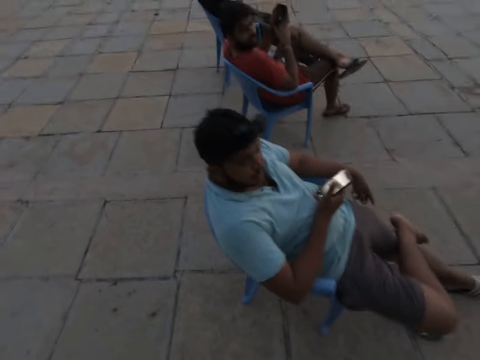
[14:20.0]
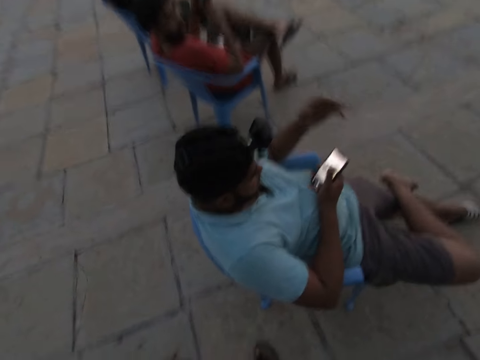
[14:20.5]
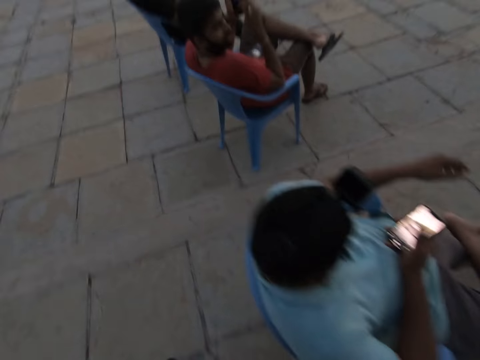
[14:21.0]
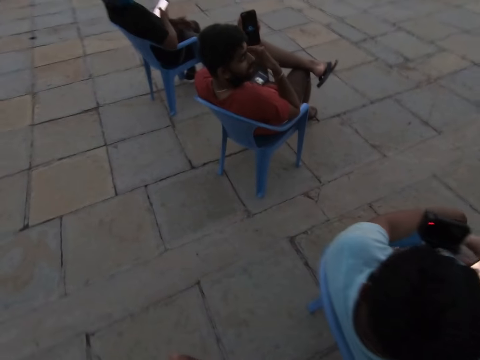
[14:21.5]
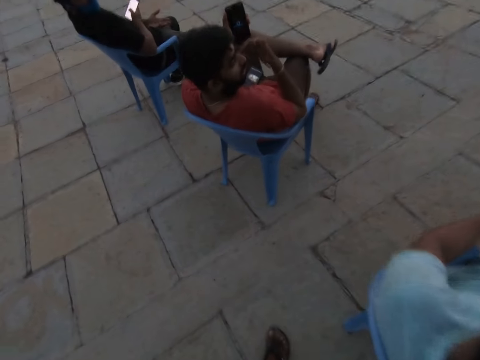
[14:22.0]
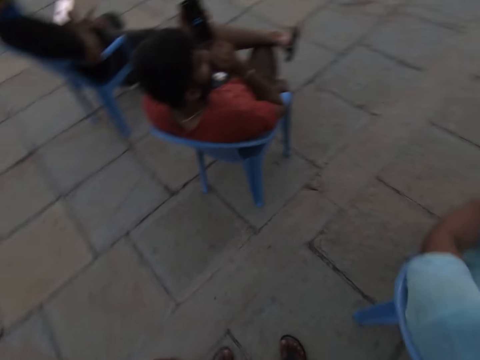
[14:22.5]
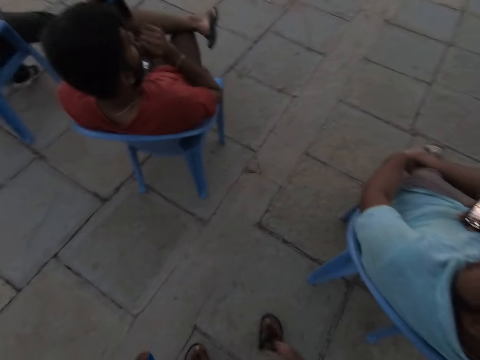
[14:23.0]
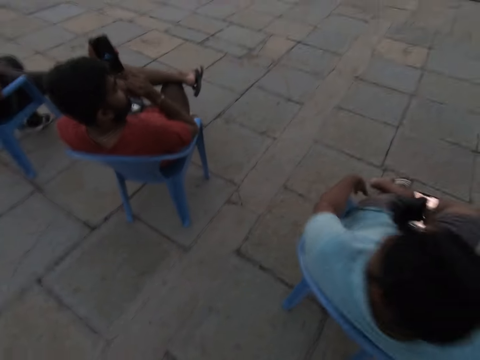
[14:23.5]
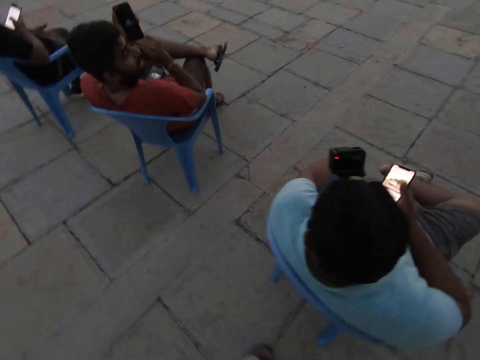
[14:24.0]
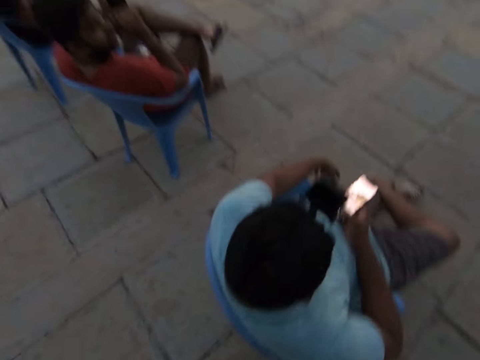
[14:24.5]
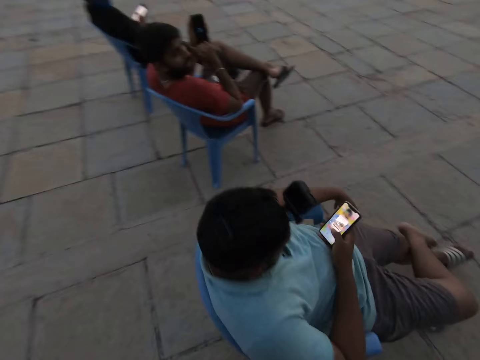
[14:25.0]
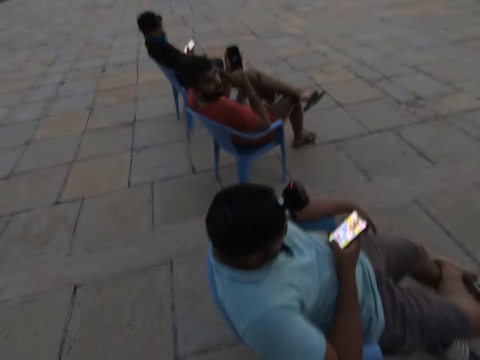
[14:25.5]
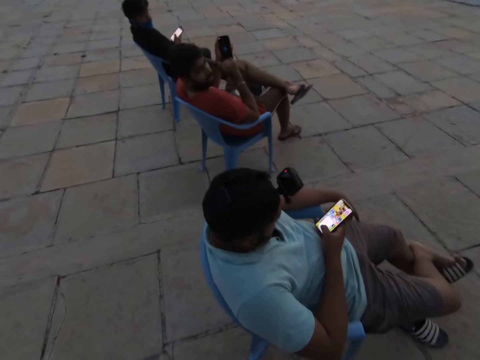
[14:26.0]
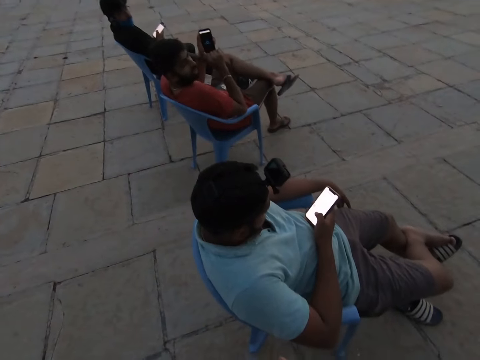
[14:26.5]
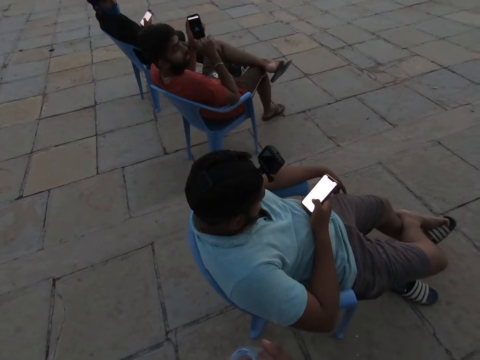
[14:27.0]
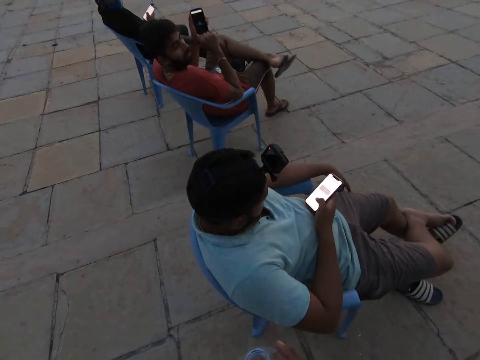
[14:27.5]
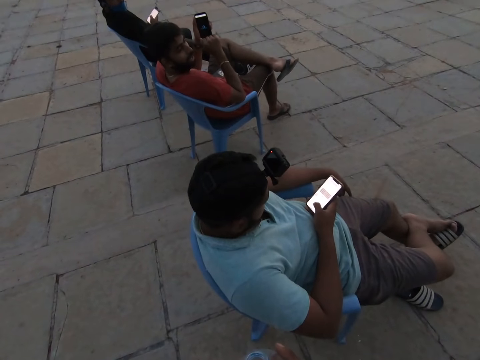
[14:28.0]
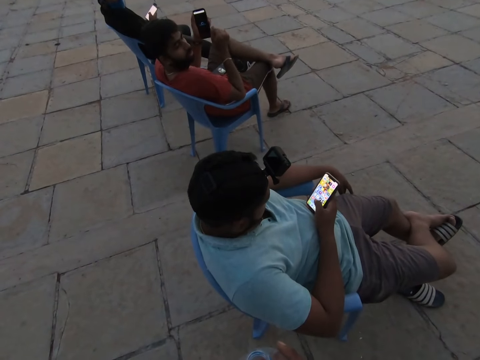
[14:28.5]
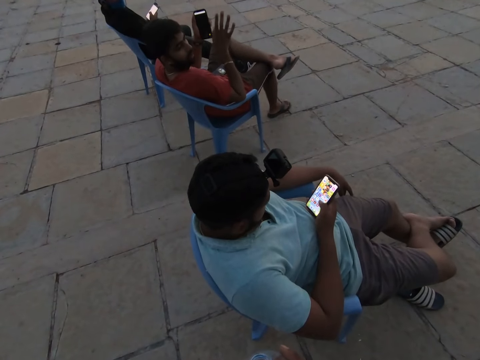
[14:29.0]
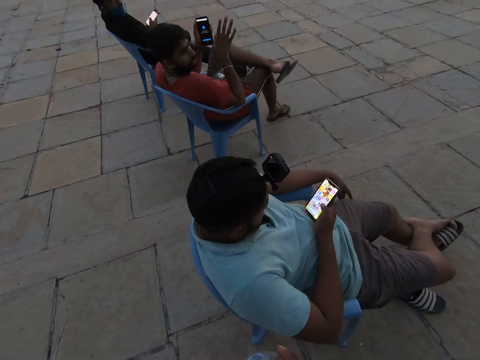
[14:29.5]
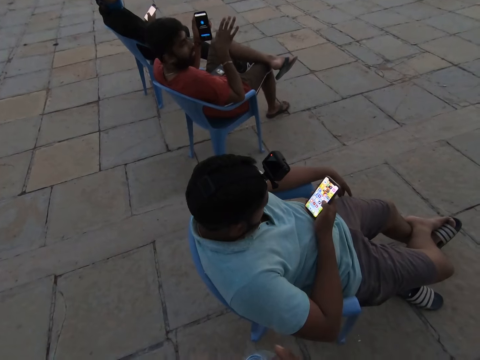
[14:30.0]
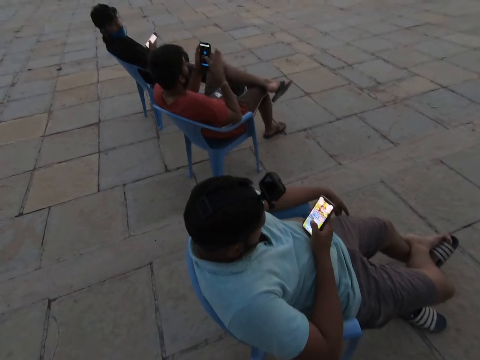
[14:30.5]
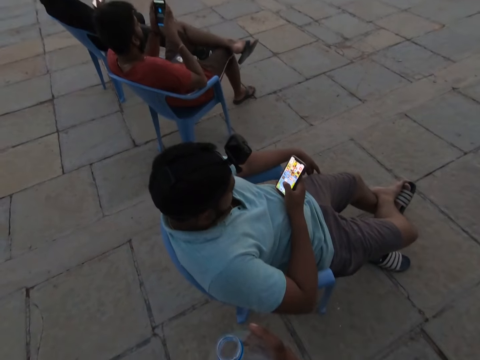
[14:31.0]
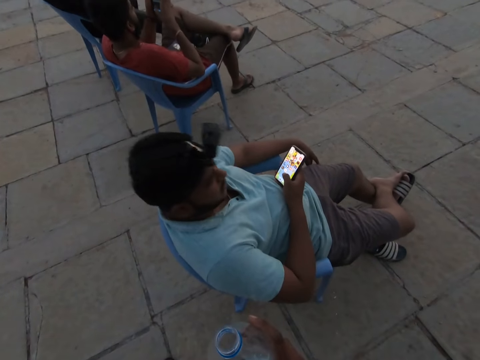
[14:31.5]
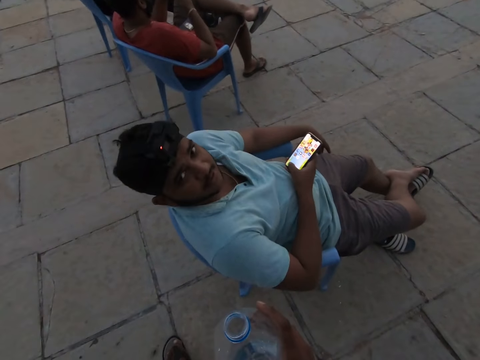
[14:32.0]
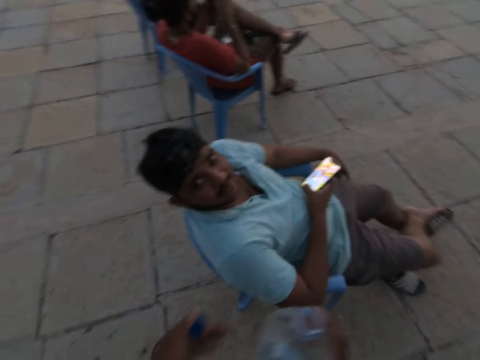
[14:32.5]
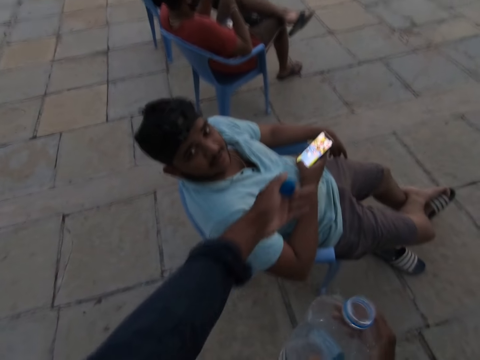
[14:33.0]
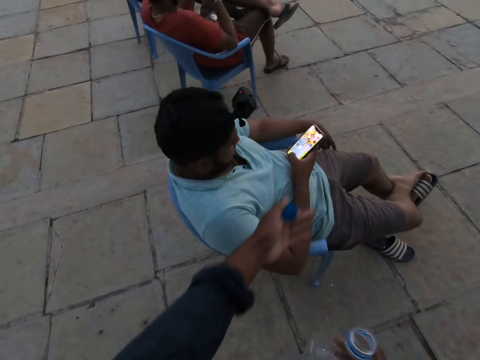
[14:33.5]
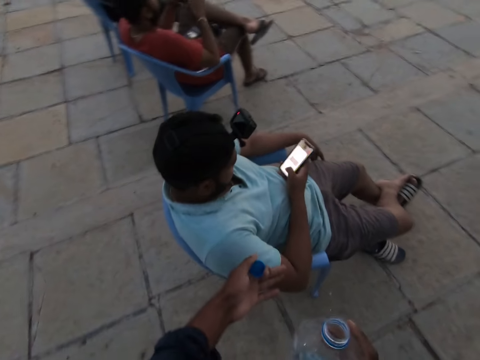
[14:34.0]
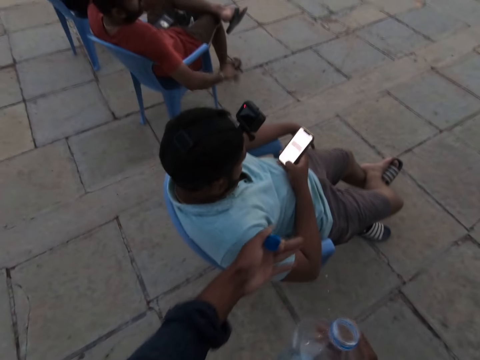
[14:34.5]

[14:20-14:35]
A man talks with the camera wearer. The camera wearer walks on the pavement. The man touches his face with his right hand. The man talks with the camera wearer. The camera wearer looks around. The man talks with the camera wearer. The camera wearer talks with the man. The man talks with the camera wearer. The man presses the phone in his hands. The camera wearer interacts with a person. They move their hand, hold the bottle top and talk with the person. The person operates a phone.

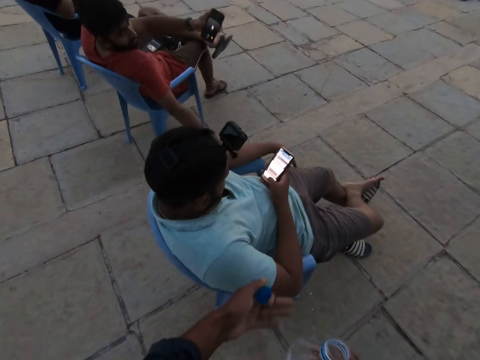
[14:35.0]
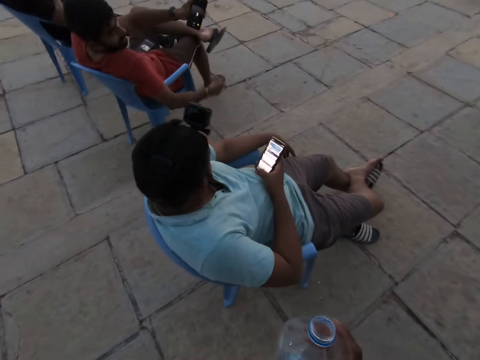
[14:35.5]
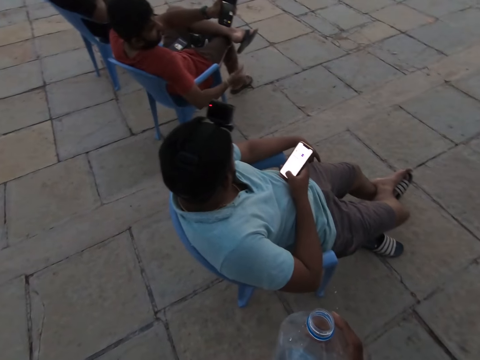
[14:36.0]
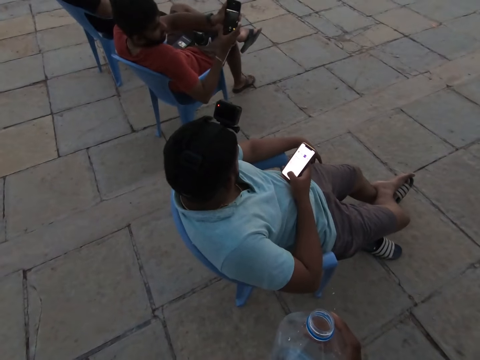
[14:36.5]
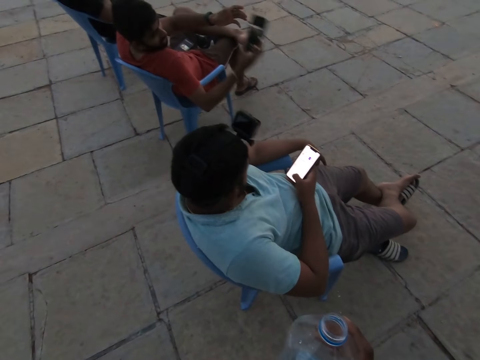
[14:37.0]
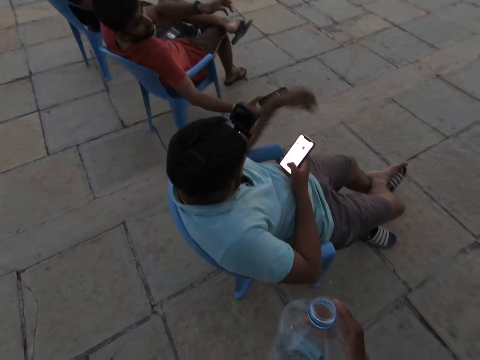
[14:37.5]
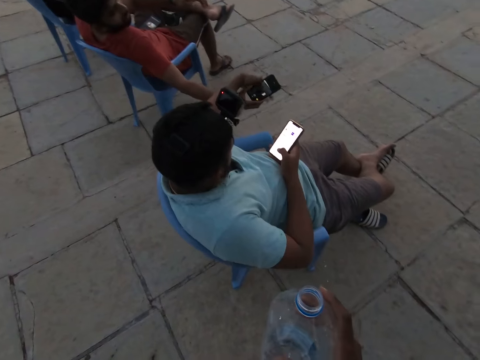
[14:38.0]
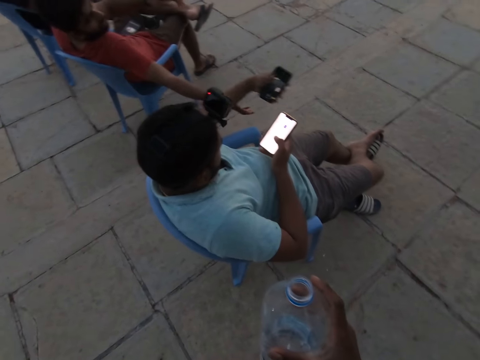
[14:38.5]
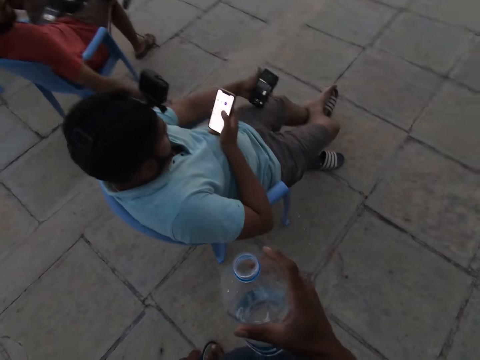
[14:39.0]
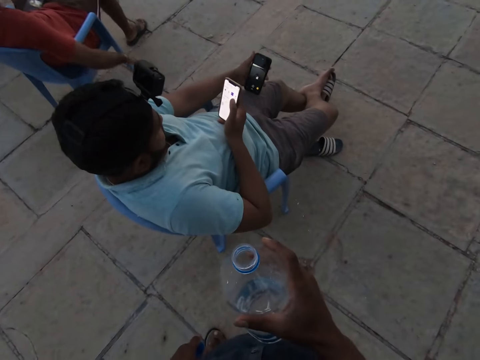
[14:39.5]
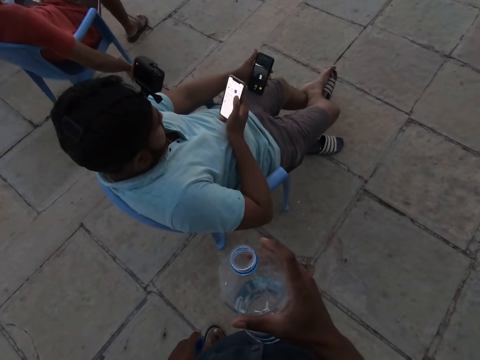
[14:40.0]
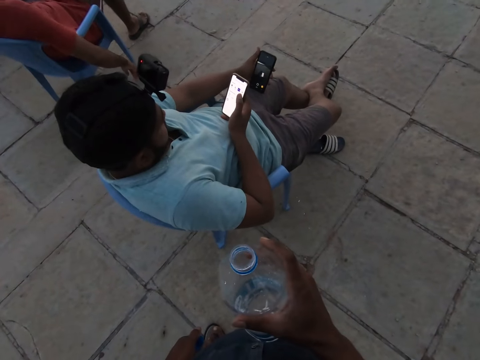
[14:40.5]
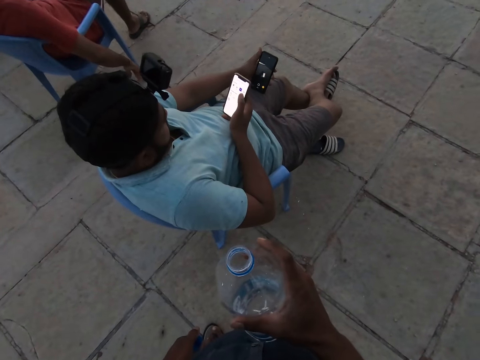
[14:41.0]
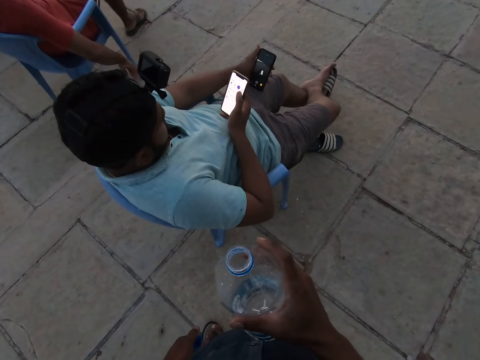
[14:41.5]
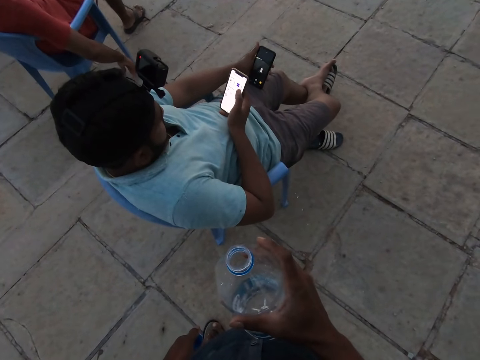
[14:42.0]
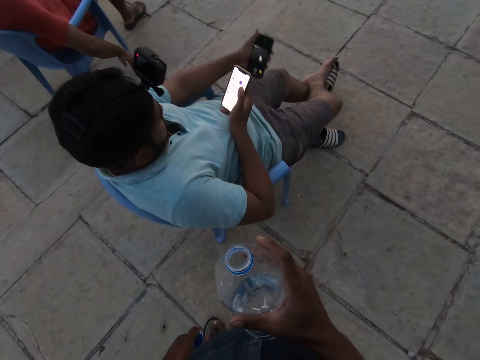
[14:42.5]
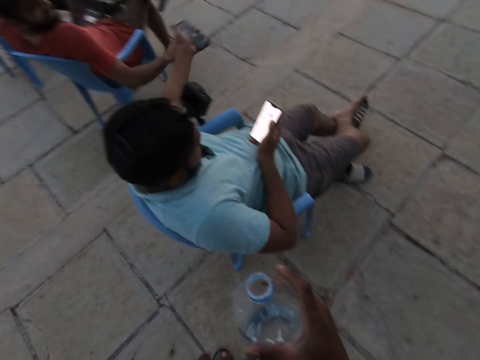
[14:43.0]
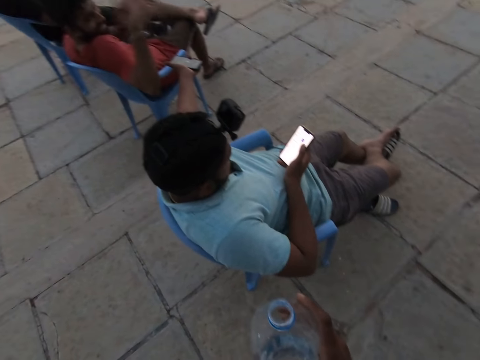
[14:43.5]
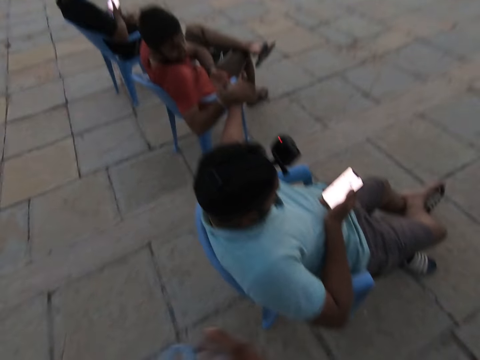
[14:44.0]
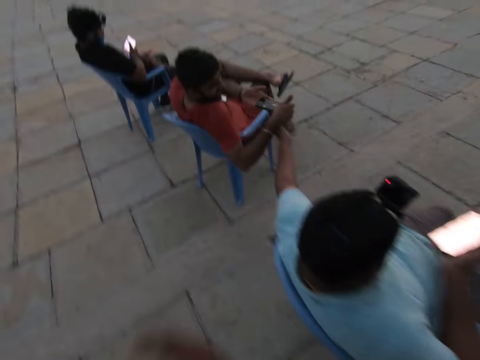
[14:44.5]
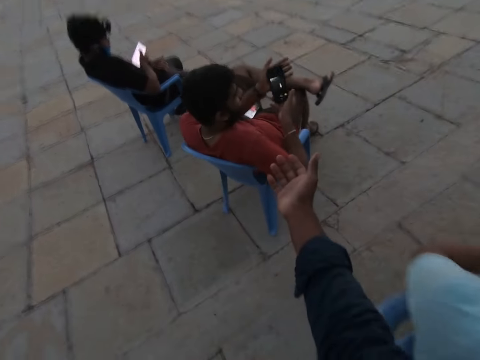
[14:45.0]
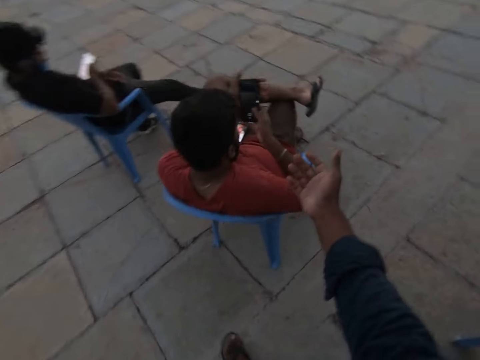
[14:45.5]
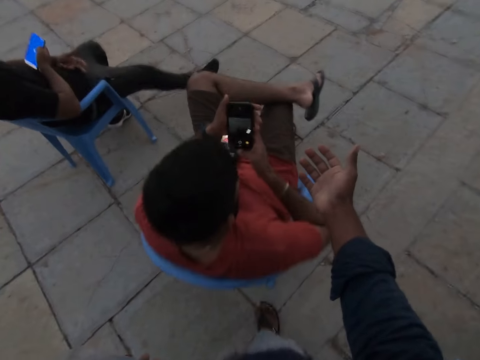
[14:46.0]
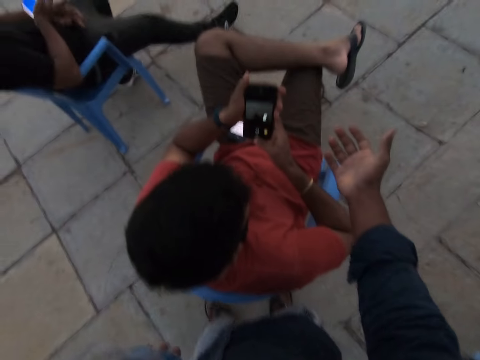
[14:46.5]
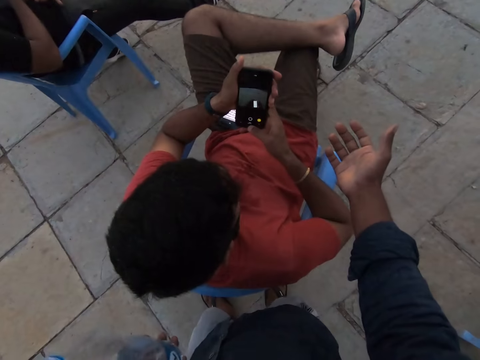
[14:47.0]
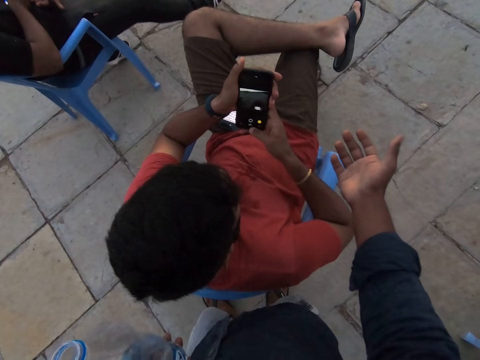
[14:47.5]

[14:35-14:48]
The camera wearer talks with a man. The man passes the phone to his right hand from his left hand. The man passes the phone to another man with his right hand. The other man collects the phone from the first man with his left hand. The camera wearer holds the water bottle. The other man holds the phone. The first man talks with the other man. The other man passes the phone to the first man with his left hand. The first man collects the phone from the other man with his right hand. The camera wearer talks with the first man, walks on the pavement and stretches out his right hand to the first man. The first man presses the phone with his right hand.
